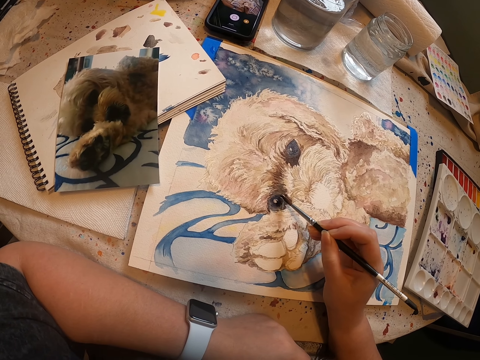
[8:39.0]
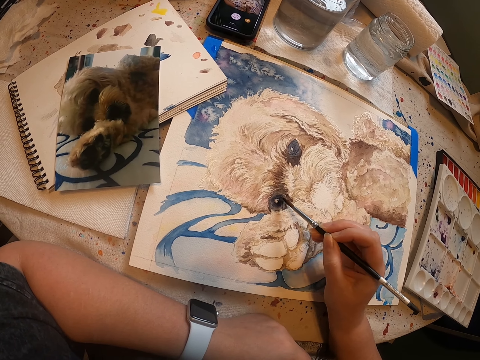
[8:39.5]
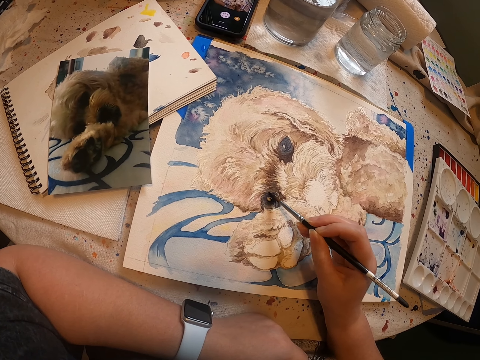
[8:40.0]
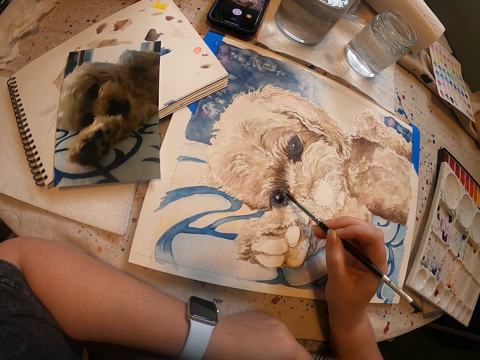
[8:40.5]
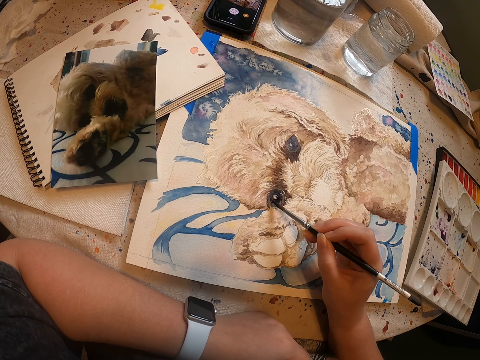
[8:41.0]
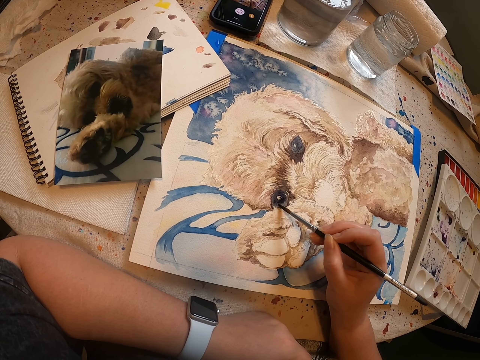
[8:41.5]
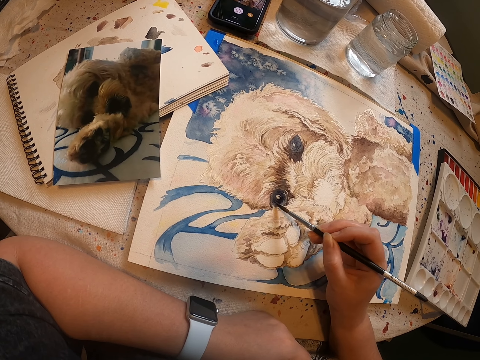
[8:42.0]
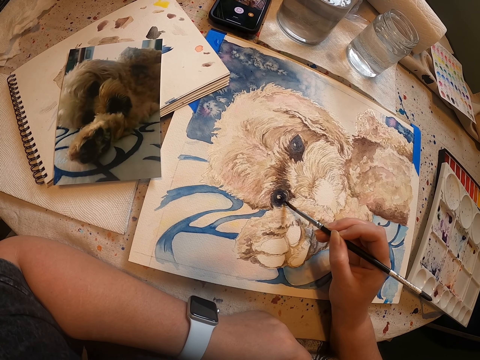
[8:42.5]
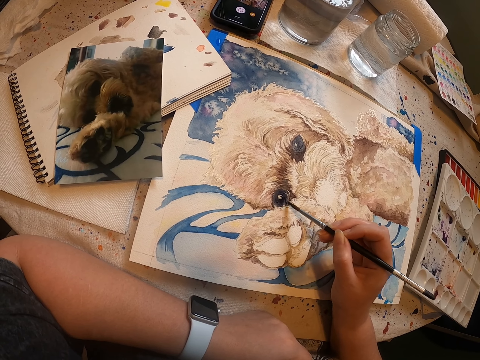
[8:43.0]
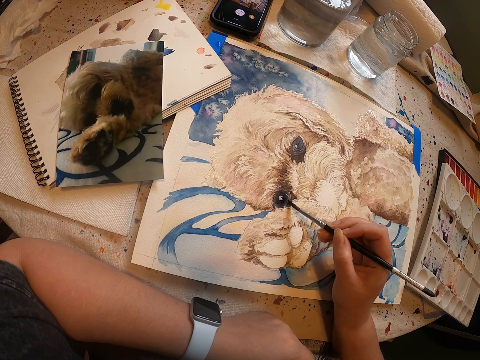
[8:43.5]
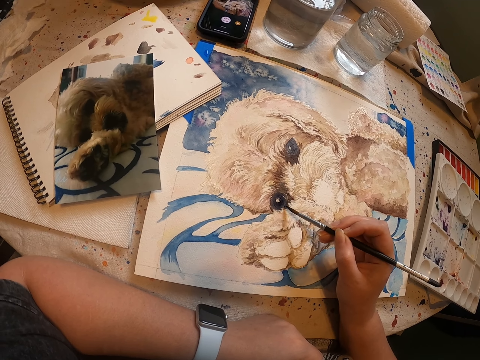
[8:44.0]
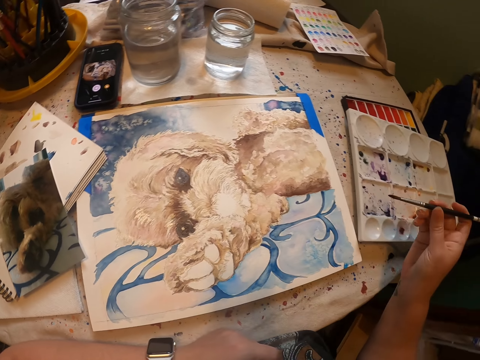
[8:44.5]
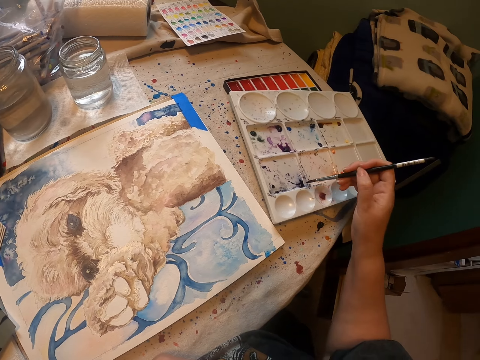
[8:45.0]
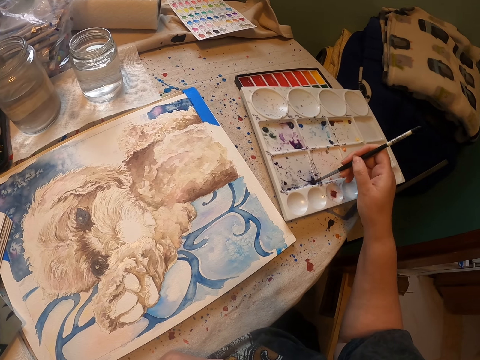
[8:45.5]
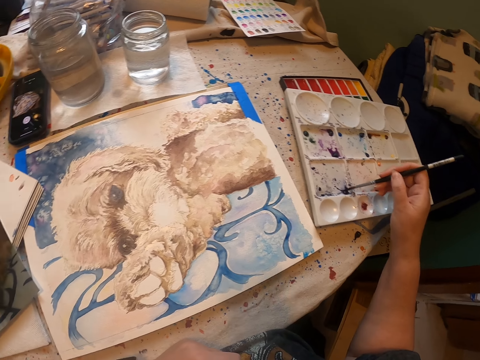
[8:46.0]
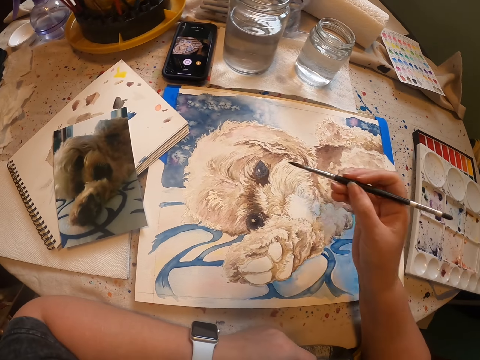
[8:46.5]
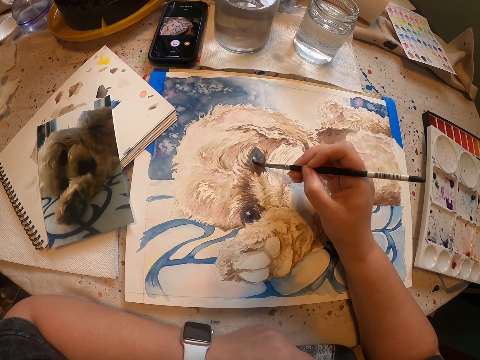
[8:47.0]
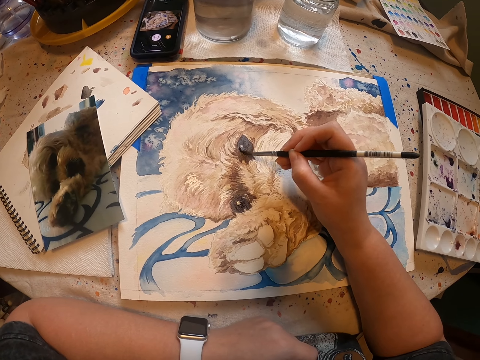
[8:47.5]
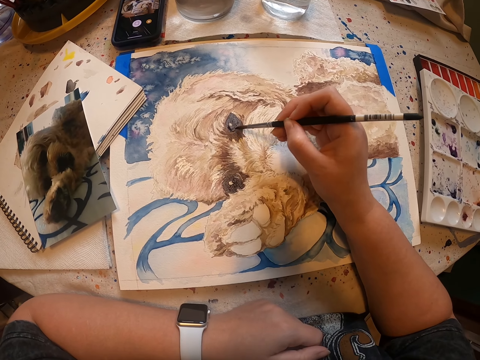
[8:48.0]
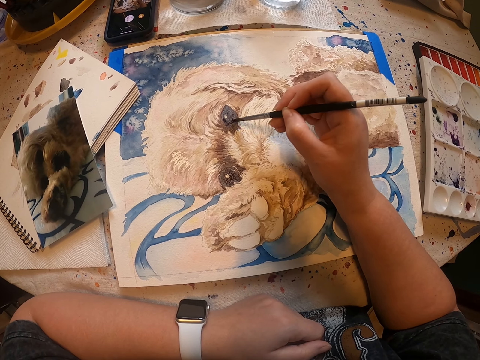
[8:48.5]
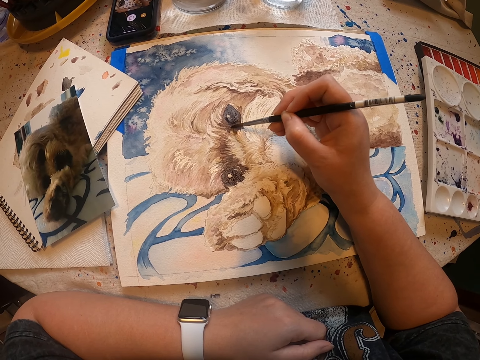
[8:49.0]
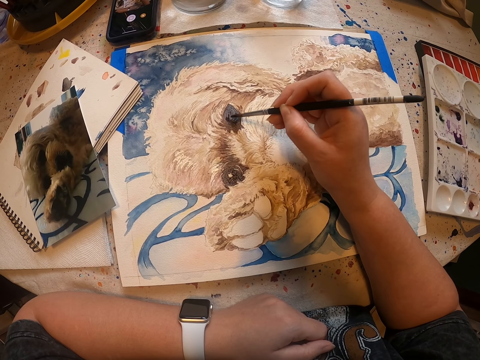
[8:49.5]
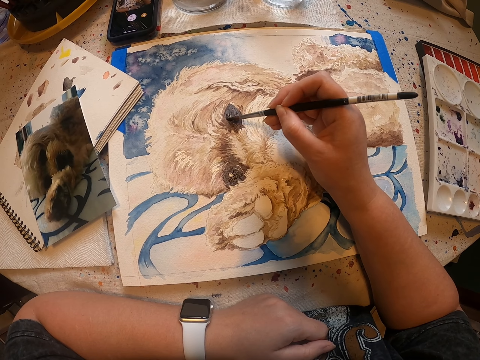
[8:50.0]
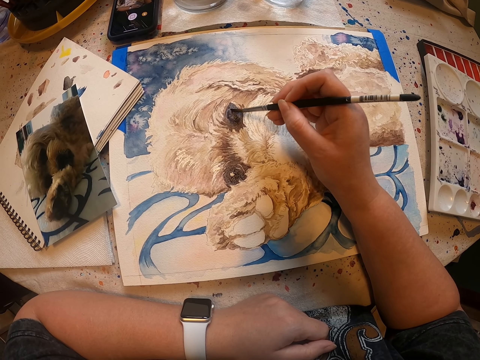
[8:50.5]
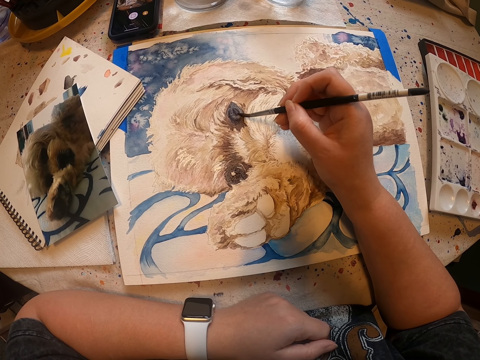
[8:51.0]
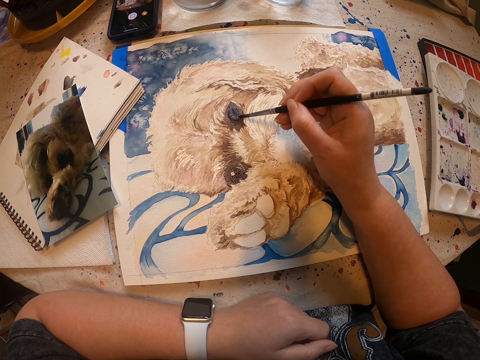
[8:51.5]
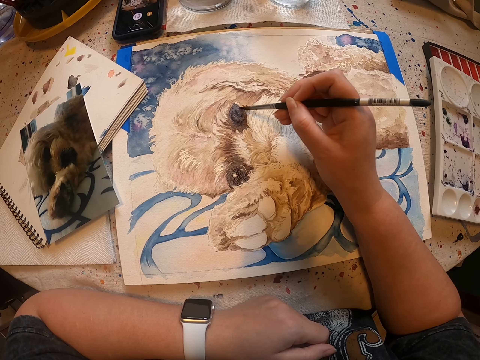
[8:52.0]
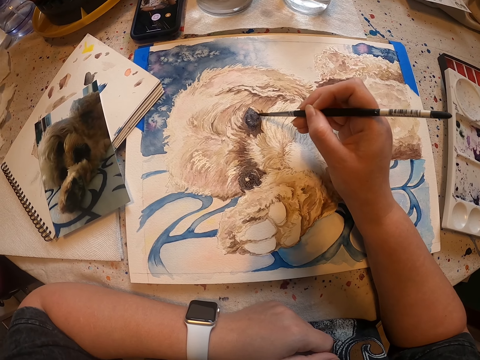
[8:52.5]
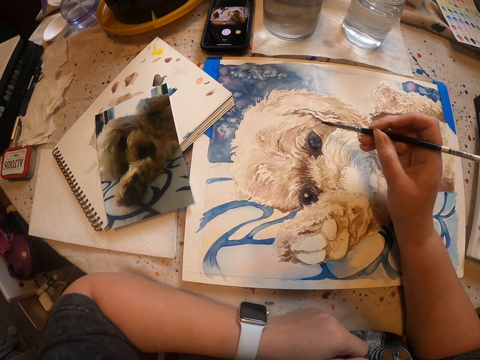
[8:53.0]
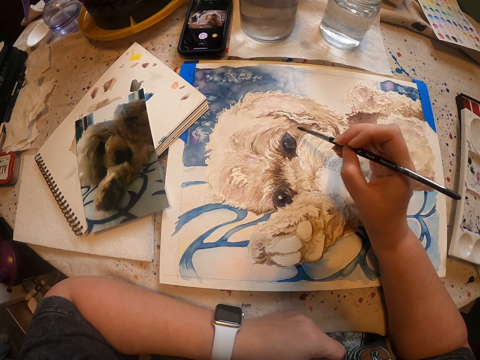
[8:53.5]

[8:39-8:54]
The camera wearer rubs the art pen on the paint tray. They remove paint from the paint tray. They paint an artwork with the art pen.

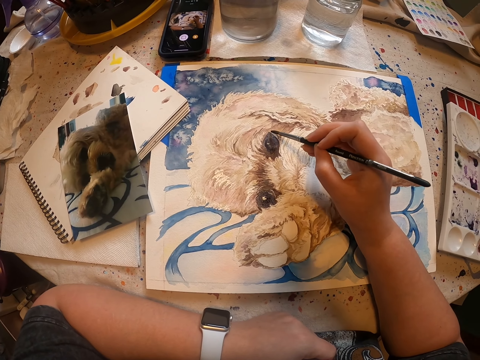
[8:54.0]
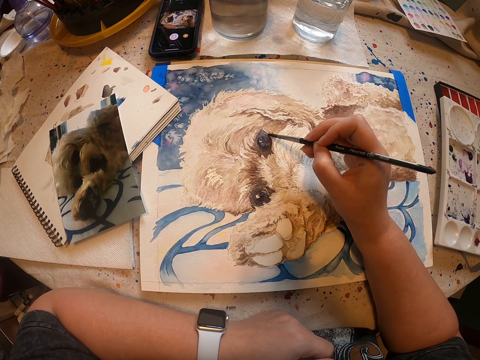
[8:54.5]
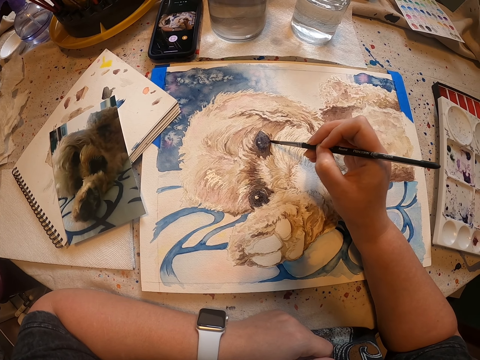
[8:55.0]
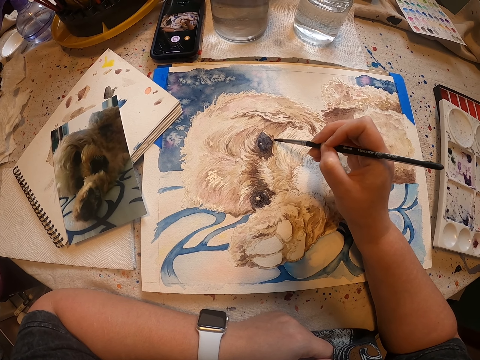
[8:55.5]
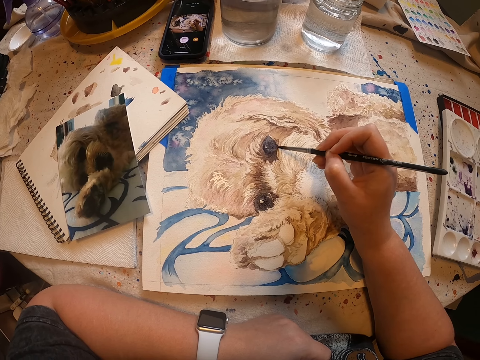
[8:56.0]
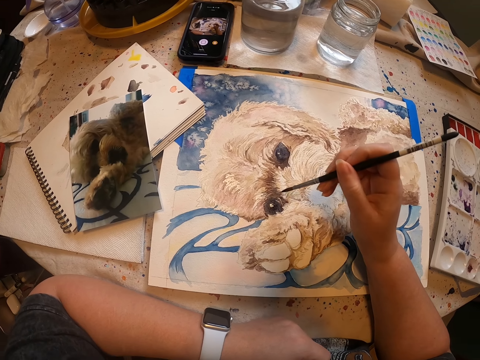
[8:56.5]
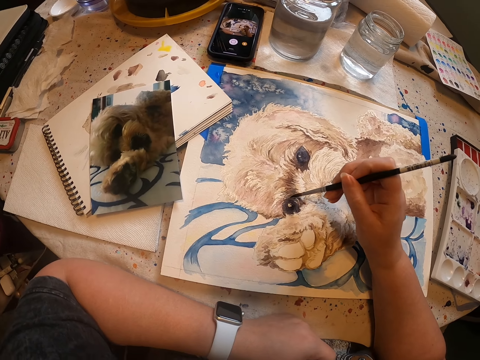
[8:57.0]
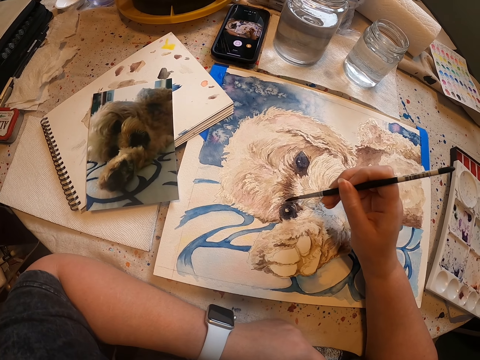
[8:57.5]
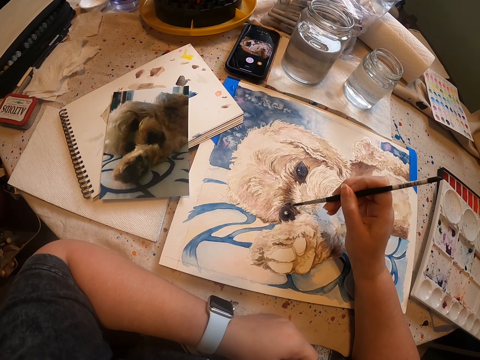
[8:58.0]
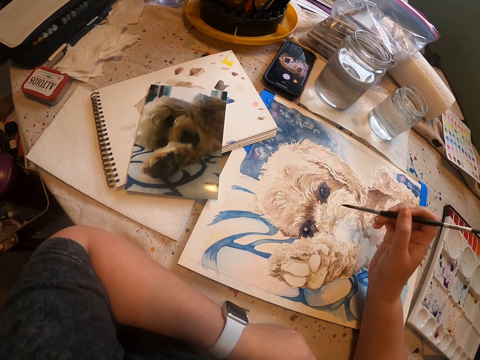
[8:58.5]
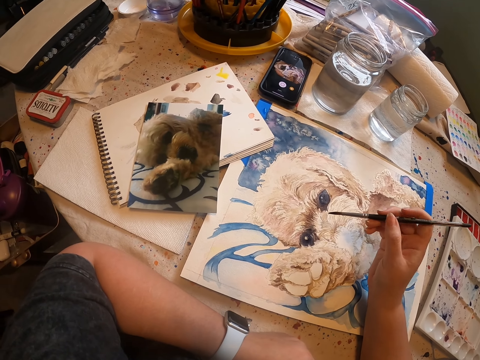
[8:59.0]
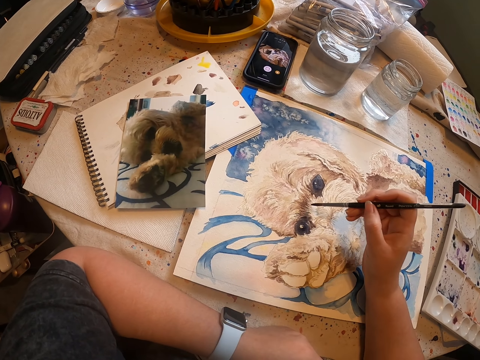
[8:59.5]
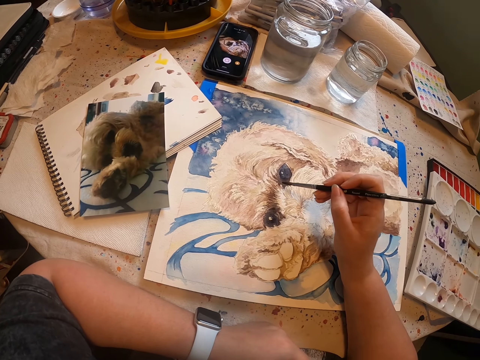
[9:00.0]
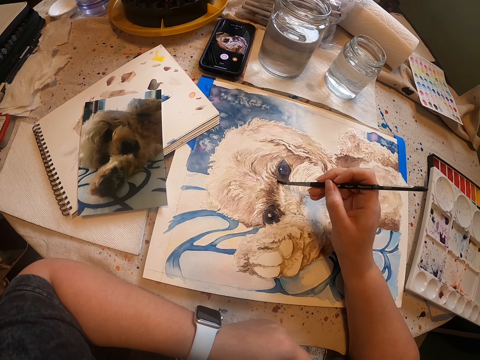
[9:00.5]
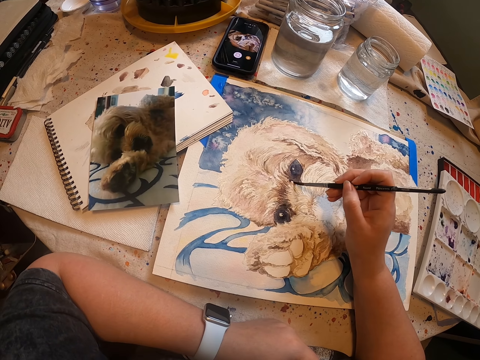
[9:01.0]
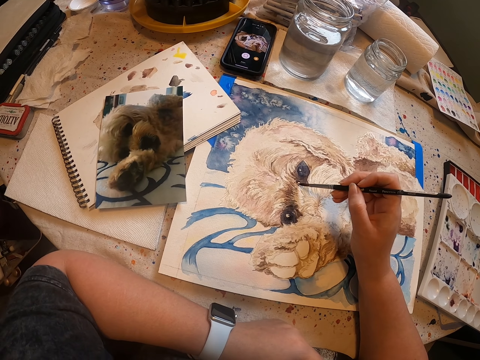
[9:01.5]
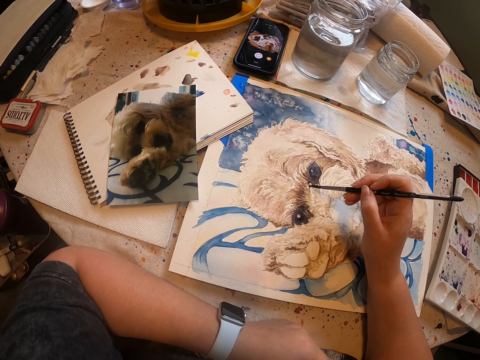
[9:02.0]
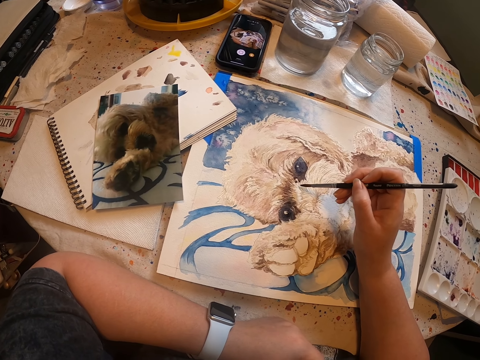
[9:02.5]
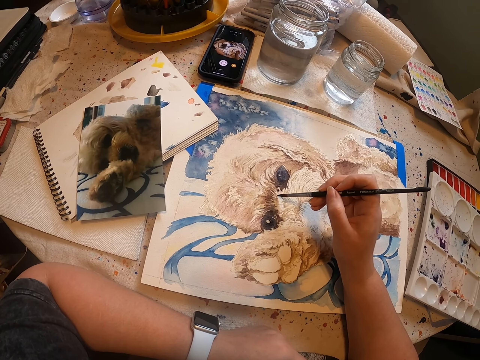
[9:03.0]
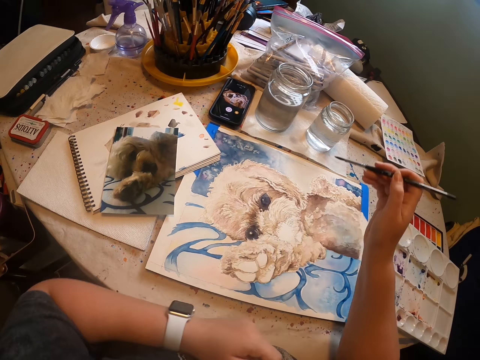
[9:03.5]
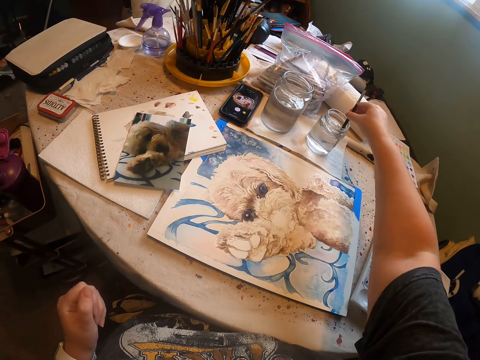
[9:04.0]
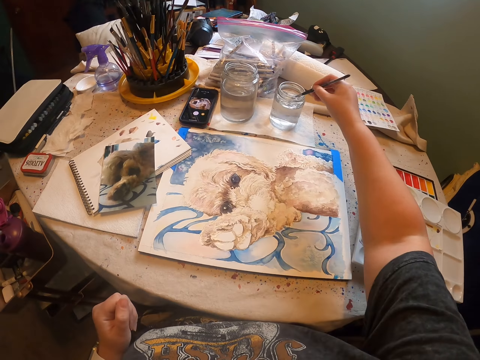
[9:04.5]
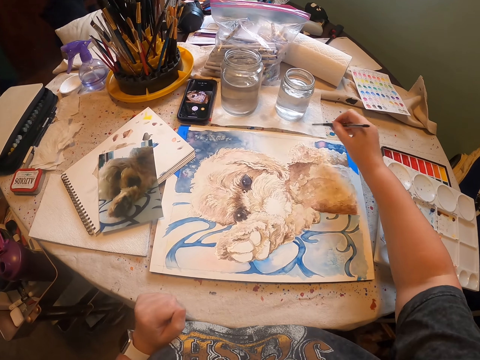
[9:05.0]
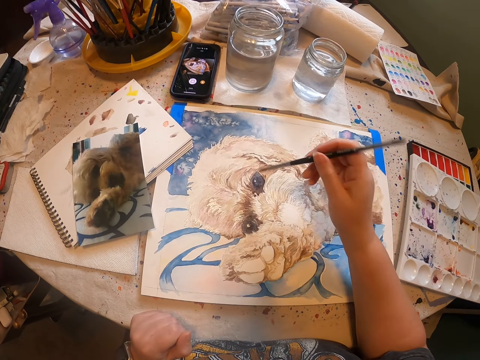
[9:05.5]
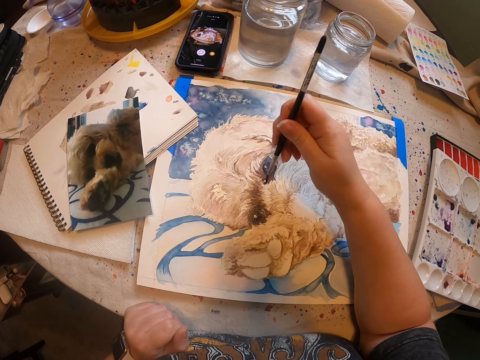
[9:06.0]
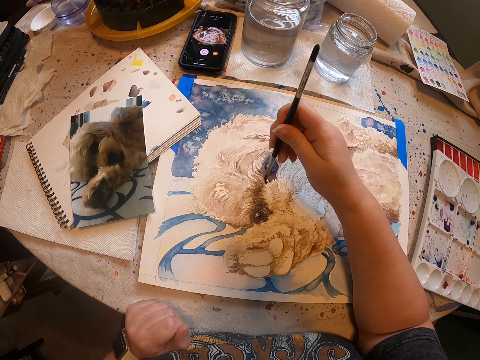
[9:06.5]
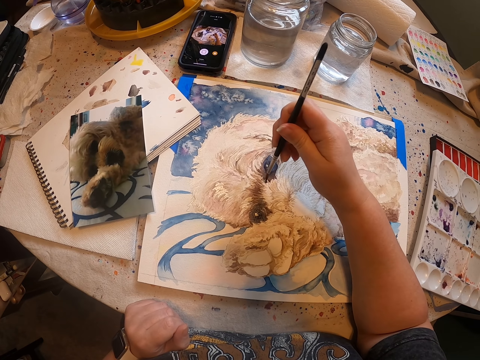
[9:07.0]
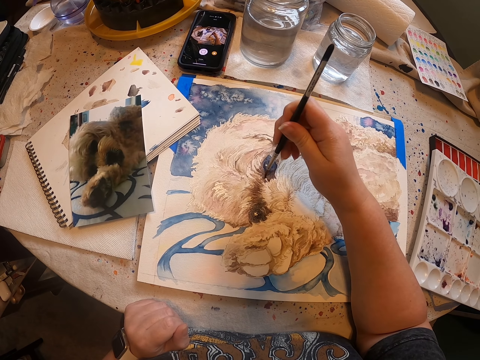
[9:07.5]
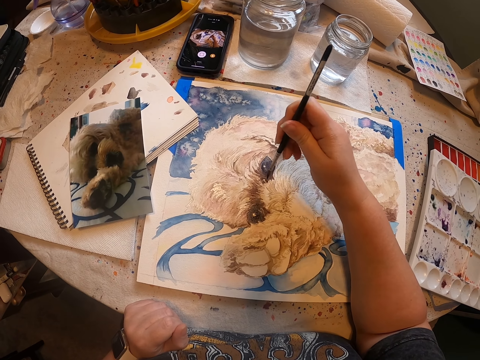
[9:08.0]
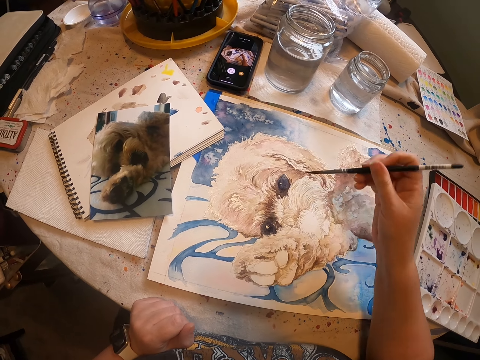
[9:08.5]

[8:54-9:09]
The camera wearer dips the art pen in water. They wipe the art pen on a paper on the table. They paint an artwork with the art pen.
